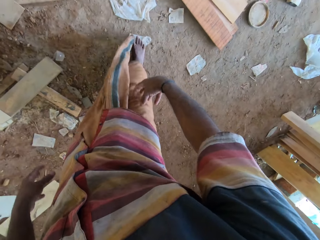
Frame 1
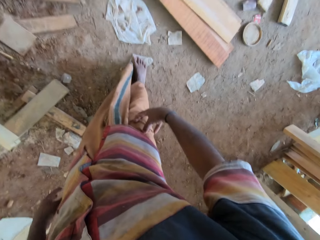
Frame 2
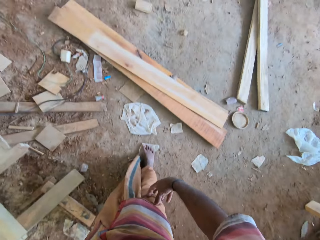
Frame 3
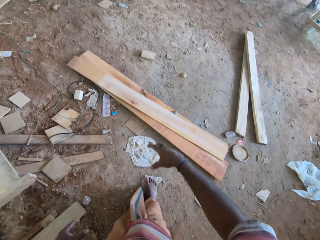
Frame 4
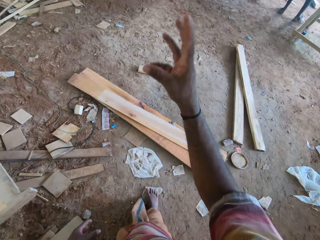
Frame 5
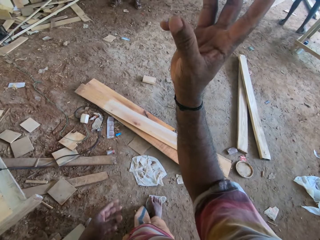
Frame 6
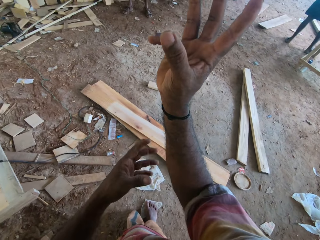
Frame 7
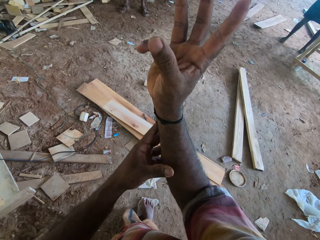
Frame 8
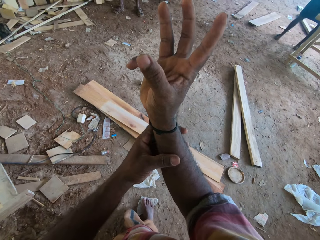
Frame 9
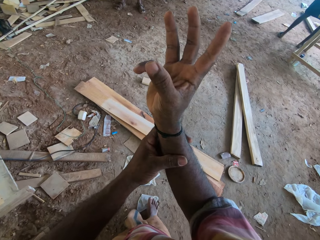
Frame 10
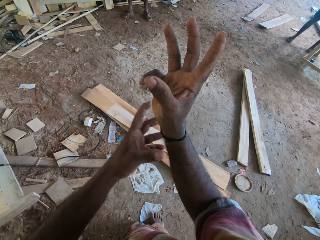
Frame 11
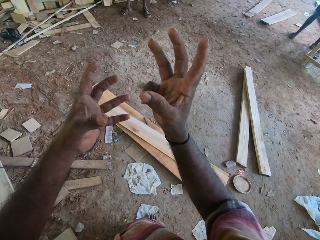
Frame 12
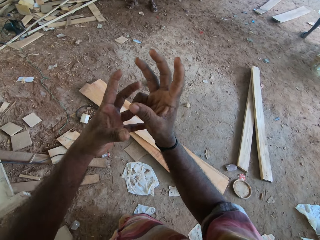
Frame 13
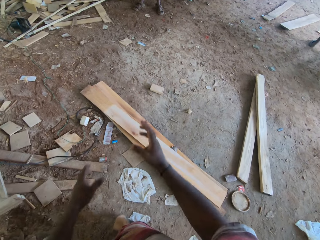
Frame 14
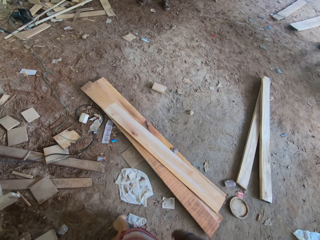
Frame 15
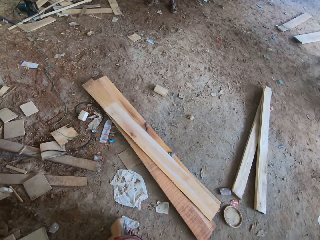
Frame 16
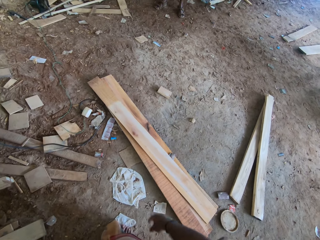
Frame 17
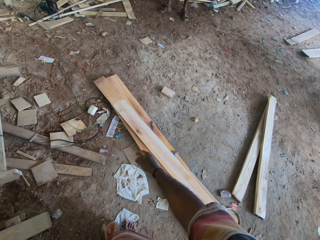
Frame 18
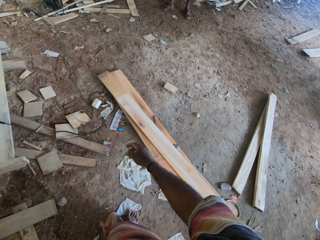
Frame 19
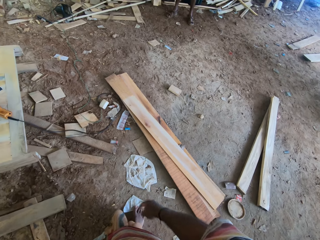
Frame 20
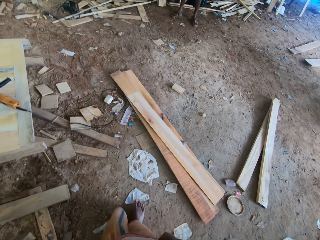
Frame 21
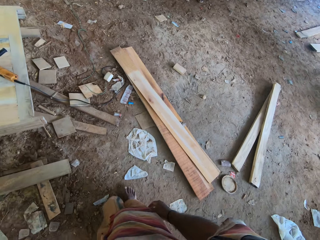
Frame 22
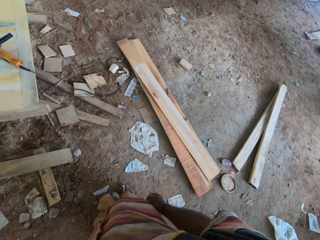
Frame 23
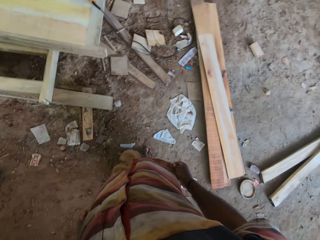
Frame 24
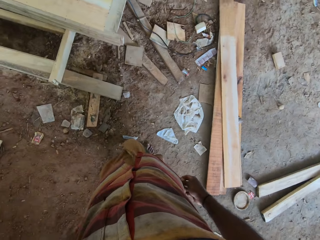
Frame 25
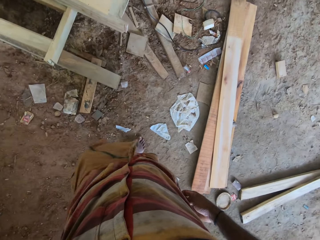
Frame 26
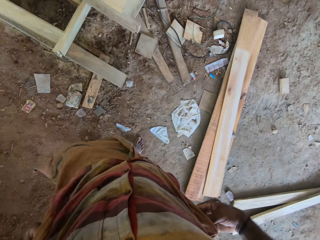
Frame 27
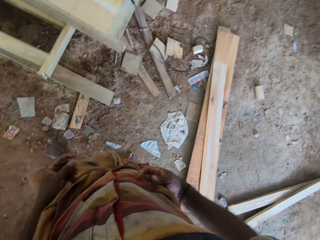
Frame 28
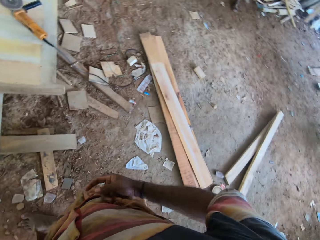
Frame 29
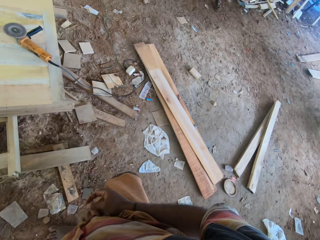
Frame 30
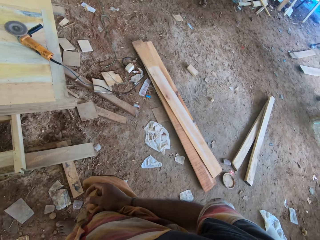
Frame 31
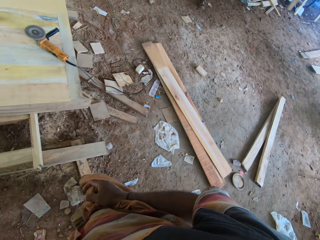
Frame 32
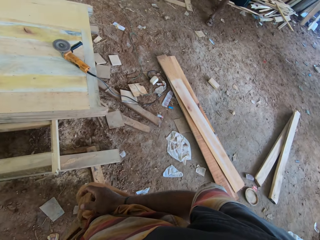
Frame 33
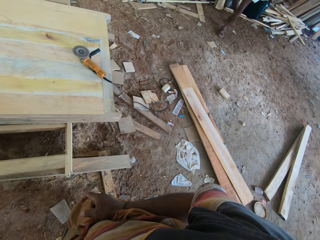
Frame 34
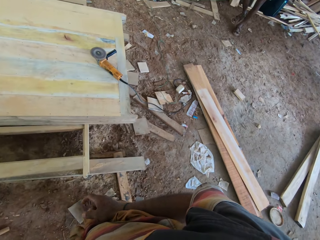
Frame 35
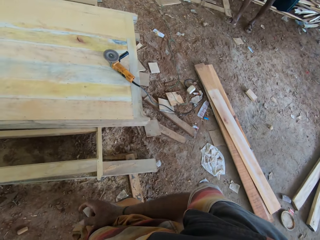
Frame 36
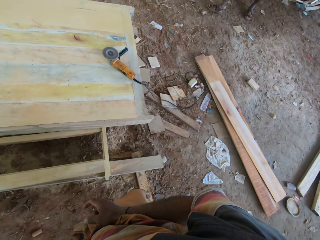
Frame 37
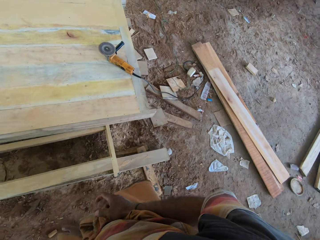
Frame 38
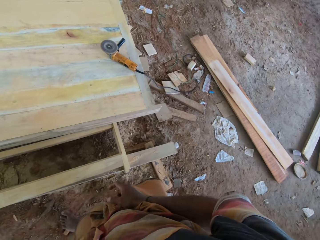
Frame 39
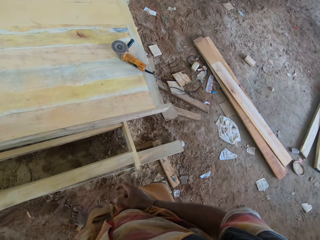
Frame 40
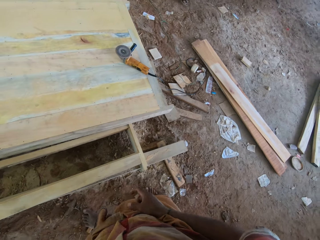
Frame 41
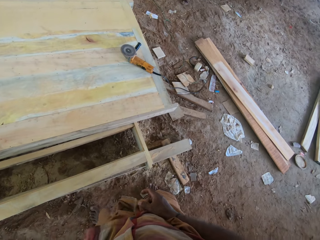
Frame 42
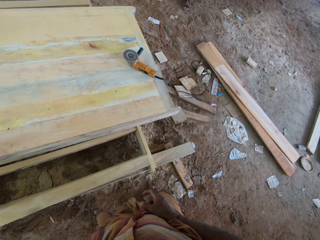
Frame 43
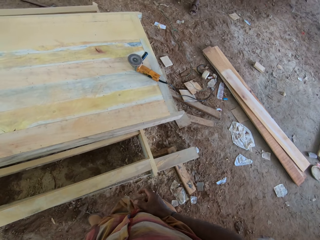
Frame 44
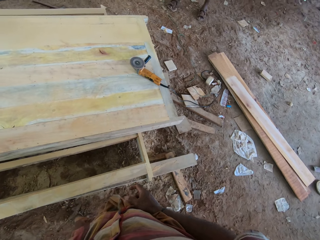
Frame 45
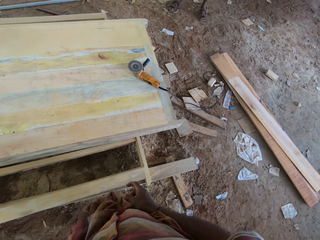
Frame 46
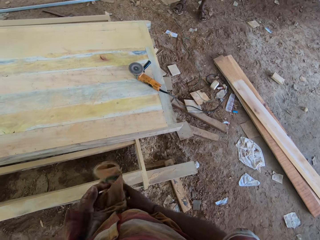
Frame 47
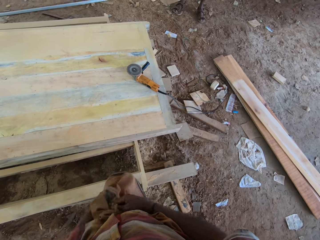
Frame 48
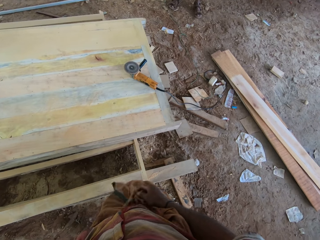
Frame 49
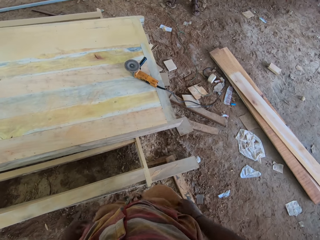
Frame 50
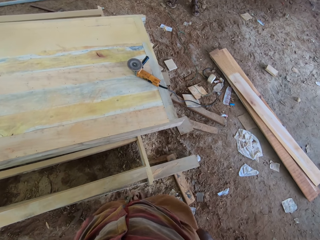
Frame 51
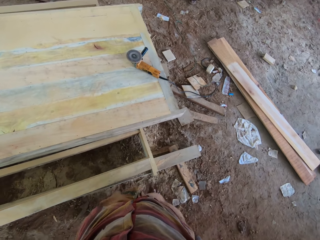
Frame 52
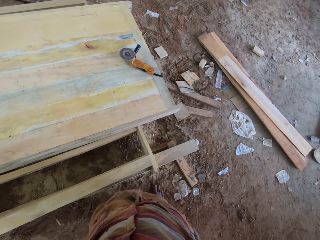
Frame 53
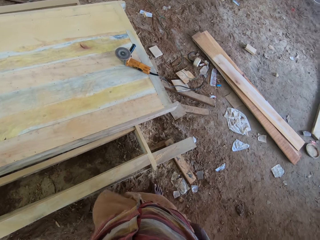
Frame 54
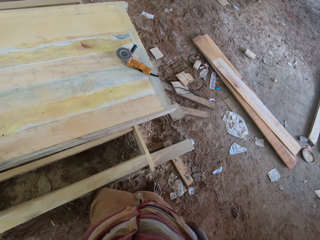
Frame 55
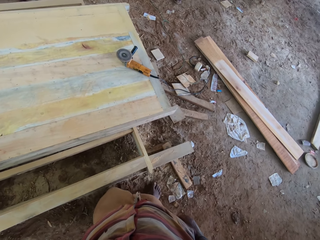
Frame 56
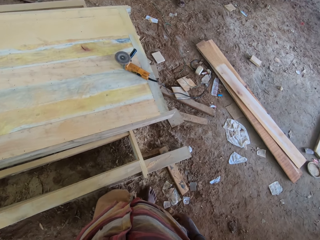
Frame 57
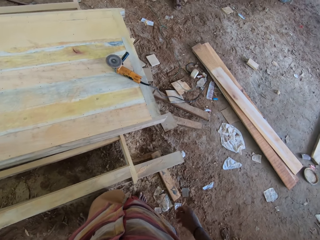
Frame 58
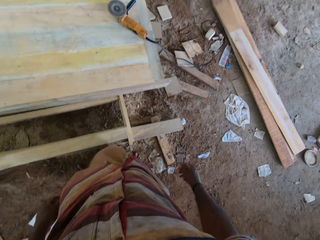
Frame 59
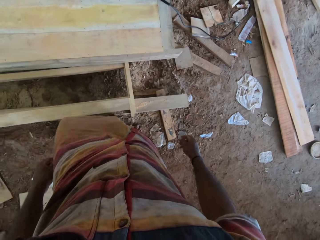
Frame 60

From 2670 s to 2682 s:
The camera wearer moves around both legs. They lift both hands. They move around both hands. They hold a cloth. They lift the garment with both hands. They walk ahead. They tie the garment with both hands.

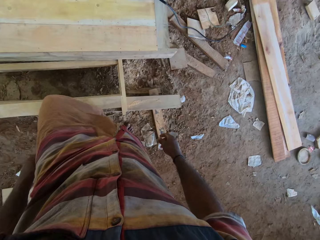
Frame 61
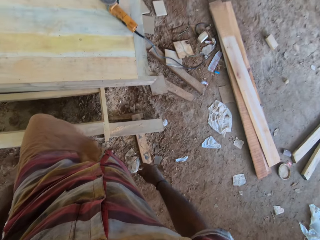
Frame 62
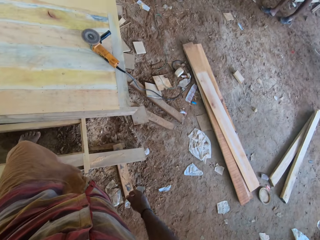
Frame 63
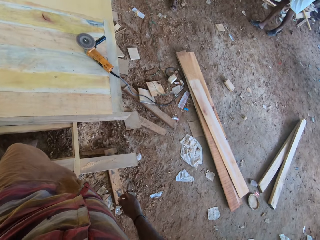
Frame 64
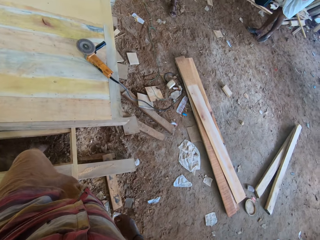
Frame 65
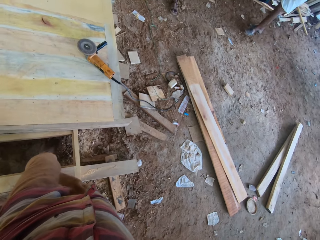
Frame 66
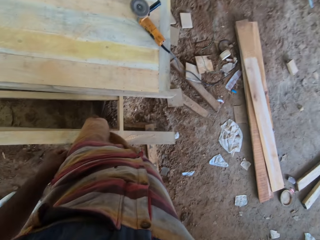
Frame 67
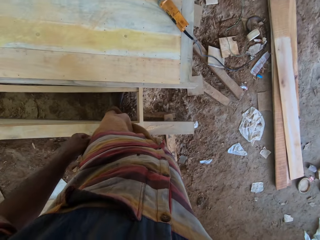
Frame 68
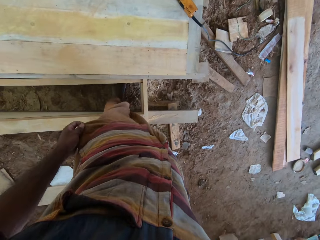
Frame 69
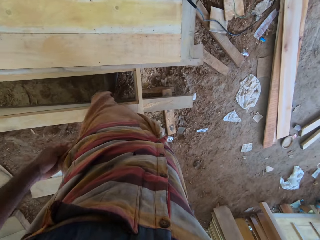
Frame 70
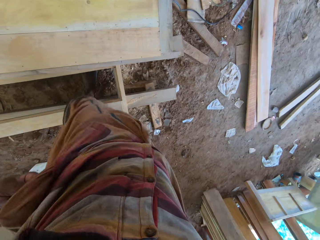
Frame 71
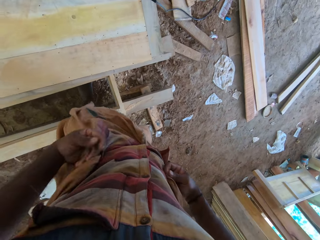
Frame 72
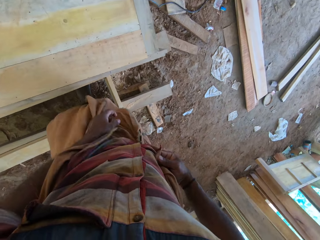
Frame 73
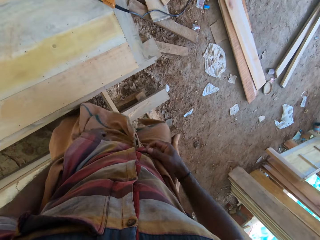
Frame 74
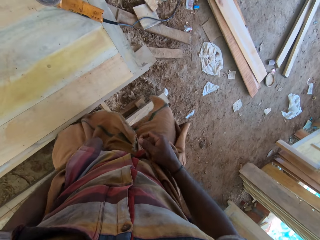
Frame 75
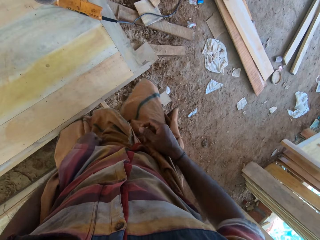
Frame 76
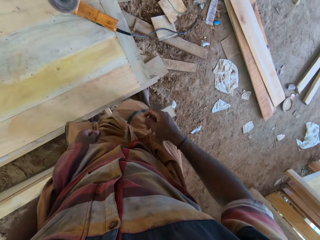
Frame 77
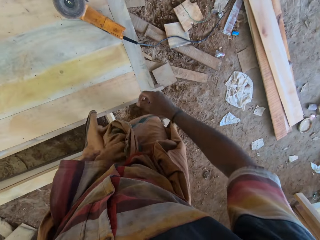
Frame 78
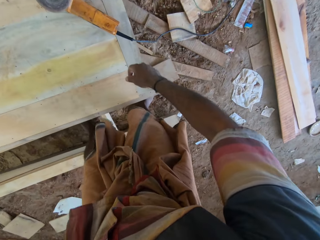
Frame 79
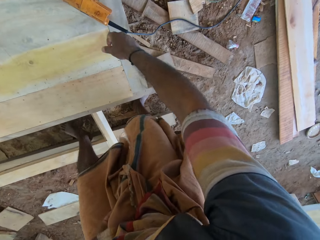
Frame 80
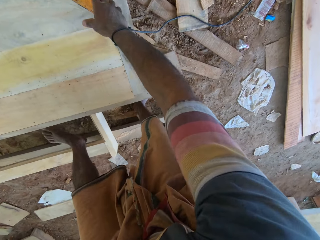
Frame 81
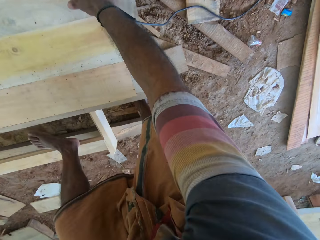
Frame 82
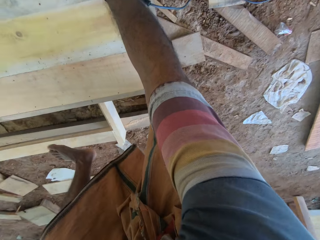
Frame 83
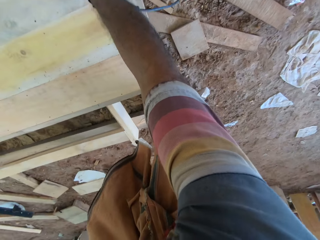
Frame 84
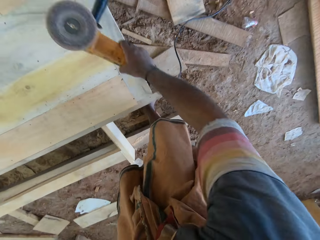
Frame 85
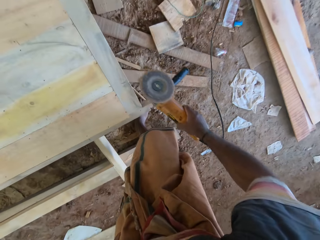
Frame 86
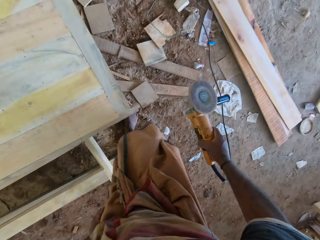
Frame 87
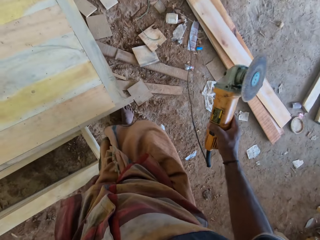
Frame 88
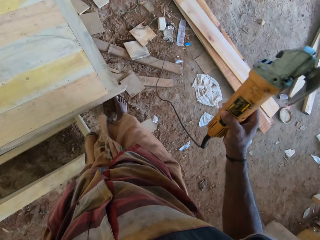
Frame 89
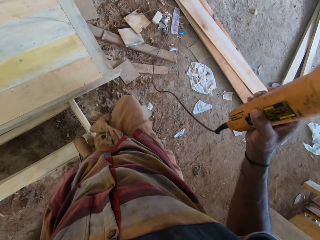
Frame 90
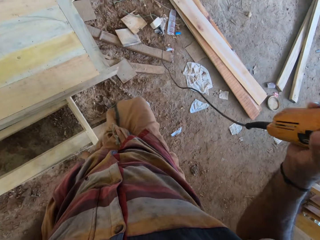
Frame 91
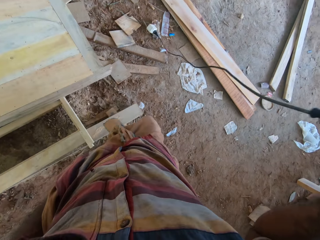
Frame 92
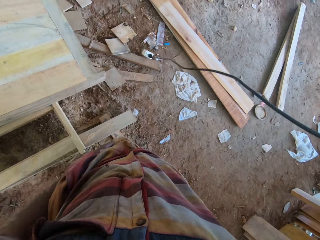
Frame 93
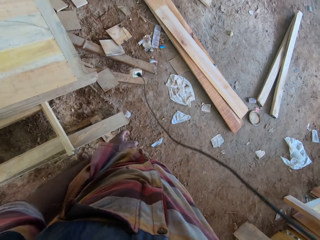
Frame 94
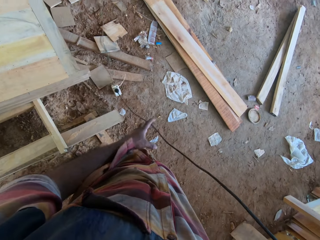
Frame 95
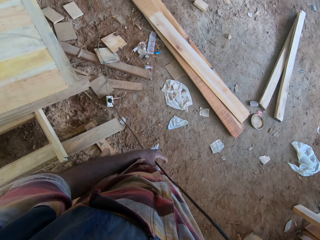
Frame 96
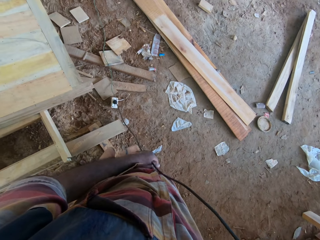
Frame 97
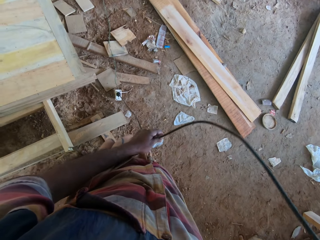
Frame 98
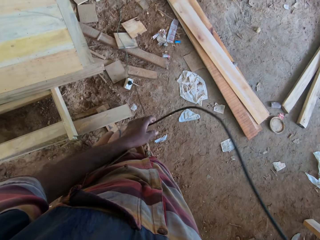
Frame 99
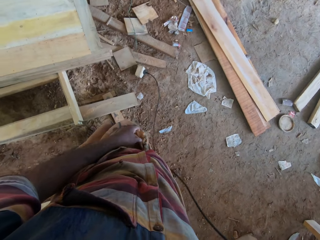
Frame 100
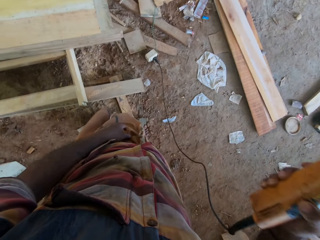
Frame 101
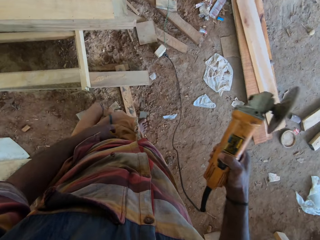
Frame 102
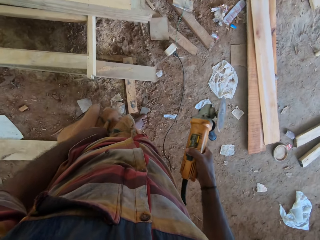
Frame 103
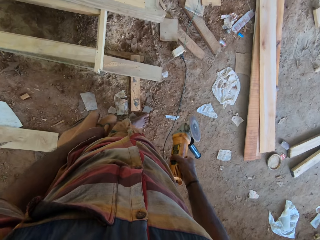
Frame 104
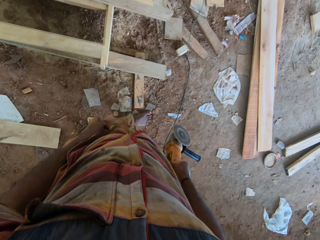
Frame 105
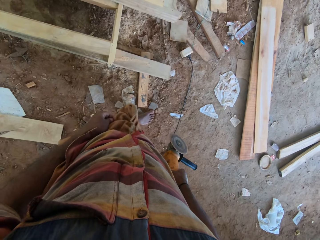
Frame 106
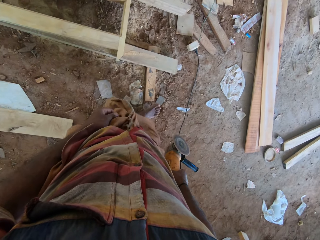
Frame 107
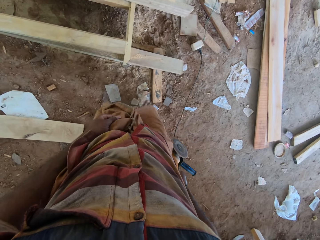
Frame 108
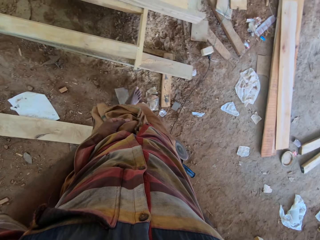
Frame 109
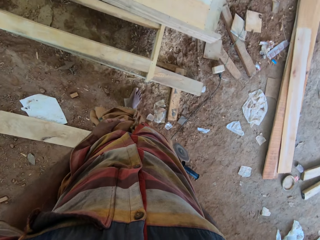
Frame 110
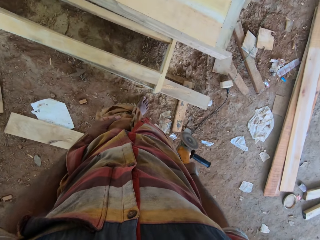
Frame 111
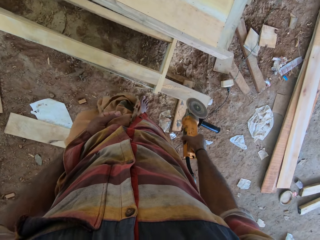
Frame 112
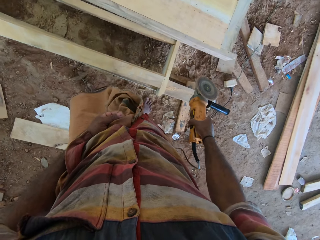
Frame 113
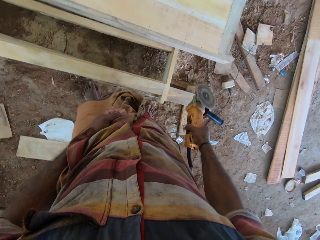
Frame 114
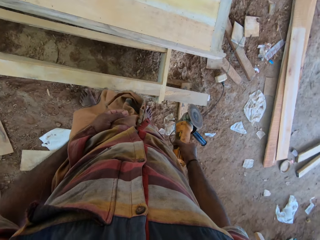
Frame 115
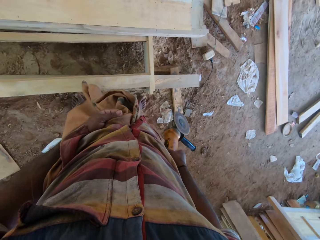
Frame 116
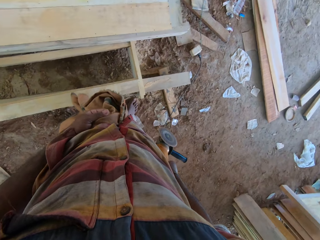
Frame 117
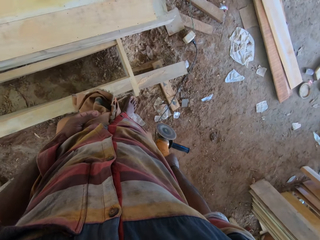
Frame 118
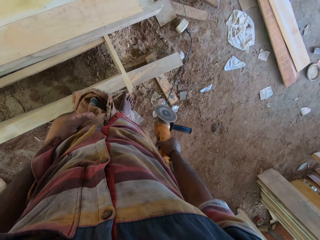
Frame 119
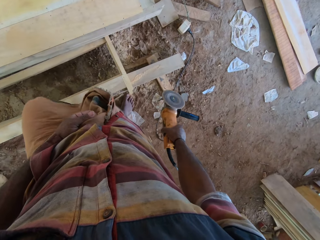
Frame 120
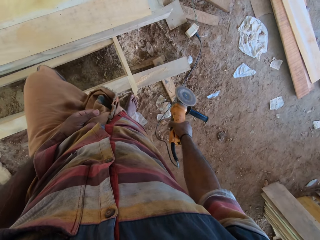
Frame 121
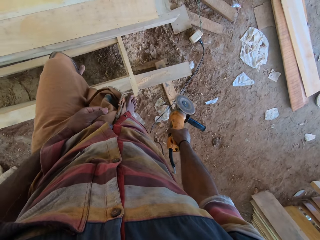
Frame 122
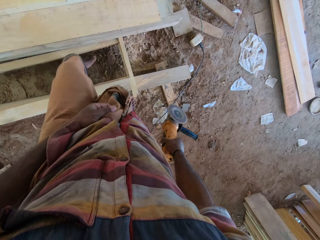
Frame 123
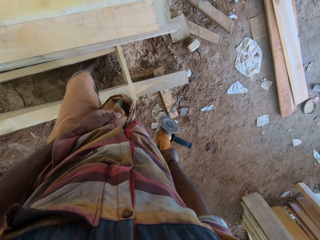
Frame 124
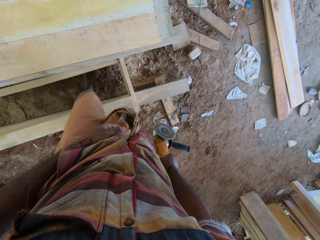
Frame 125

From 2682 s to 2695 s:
The camera wearer looks at the wood. They place the left leg under the surface. They lift the garment with both hands. They place the right leg under the surface. They pick up the grinder with the right hand. They hold the grinder. They lift something with the right hand. They hold the cord with the left hand. They drop the right hand. They hold the garments with the left hand.
